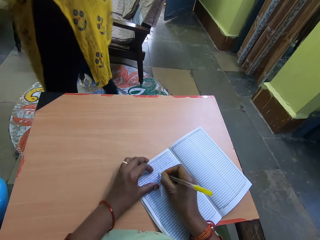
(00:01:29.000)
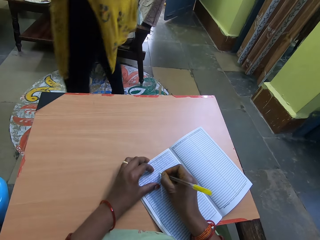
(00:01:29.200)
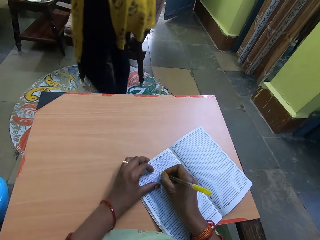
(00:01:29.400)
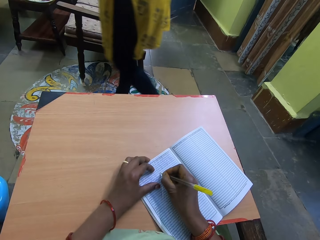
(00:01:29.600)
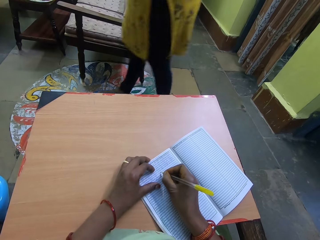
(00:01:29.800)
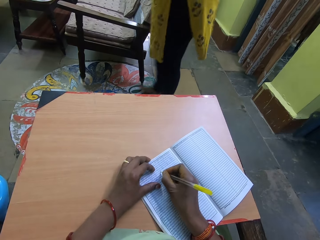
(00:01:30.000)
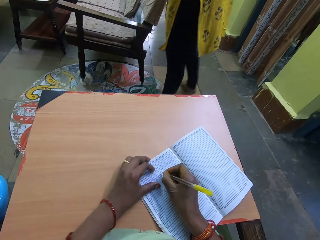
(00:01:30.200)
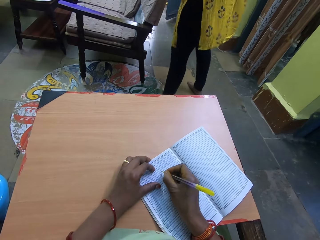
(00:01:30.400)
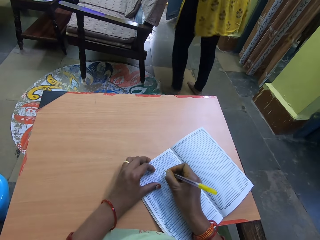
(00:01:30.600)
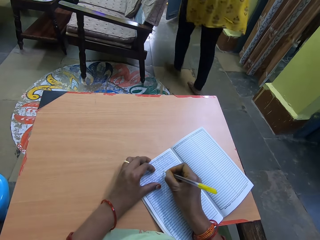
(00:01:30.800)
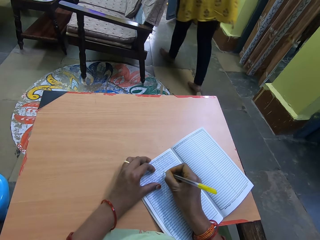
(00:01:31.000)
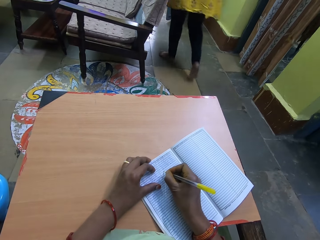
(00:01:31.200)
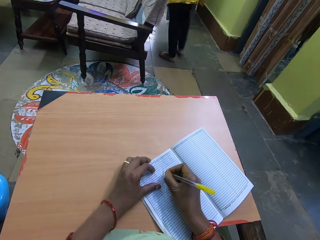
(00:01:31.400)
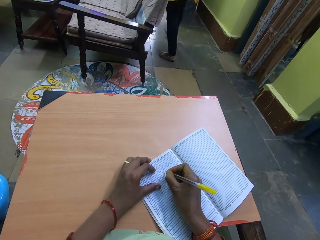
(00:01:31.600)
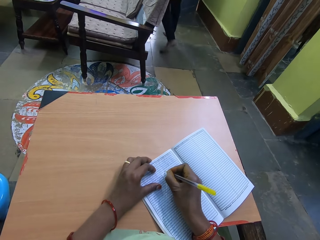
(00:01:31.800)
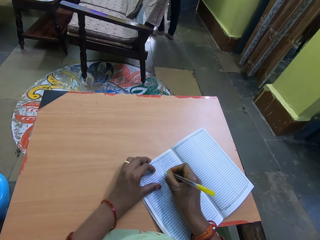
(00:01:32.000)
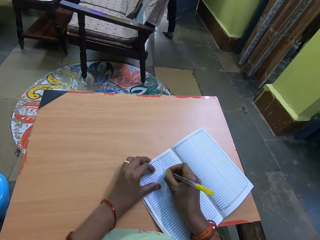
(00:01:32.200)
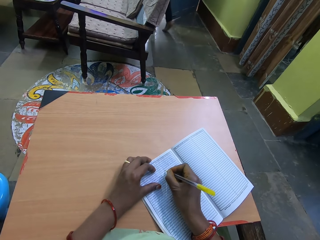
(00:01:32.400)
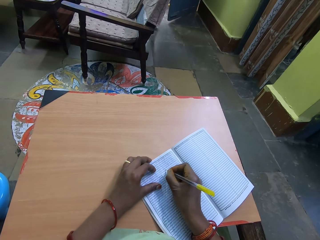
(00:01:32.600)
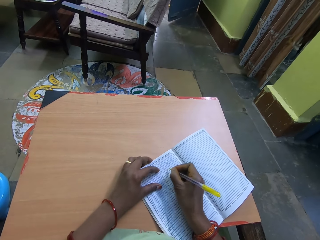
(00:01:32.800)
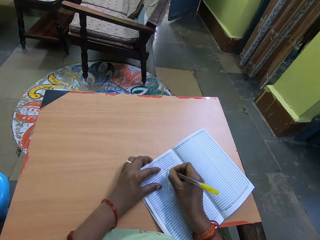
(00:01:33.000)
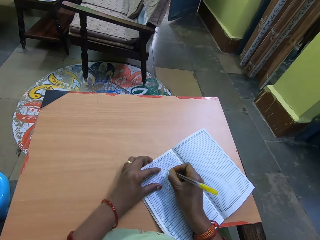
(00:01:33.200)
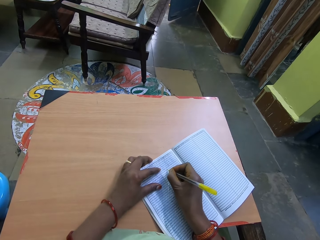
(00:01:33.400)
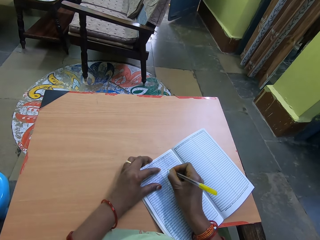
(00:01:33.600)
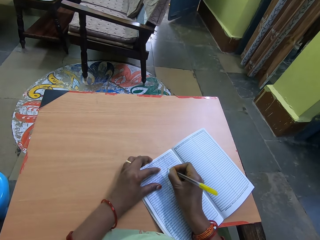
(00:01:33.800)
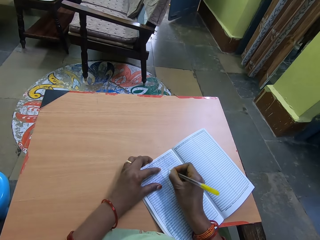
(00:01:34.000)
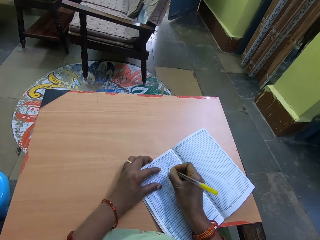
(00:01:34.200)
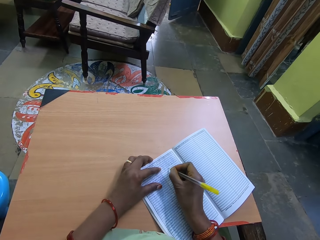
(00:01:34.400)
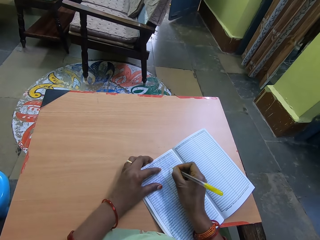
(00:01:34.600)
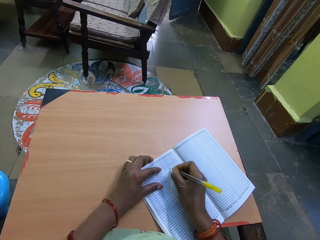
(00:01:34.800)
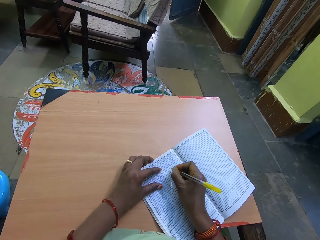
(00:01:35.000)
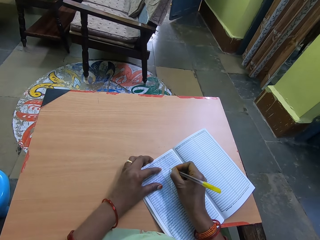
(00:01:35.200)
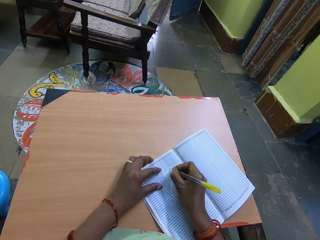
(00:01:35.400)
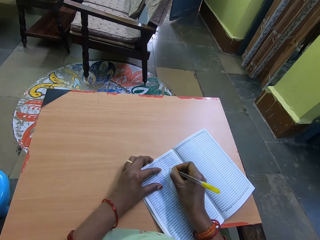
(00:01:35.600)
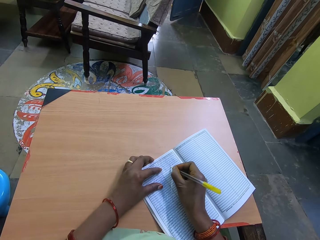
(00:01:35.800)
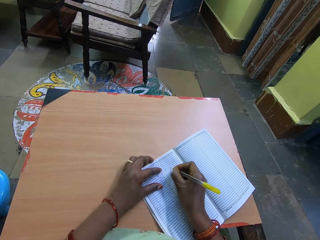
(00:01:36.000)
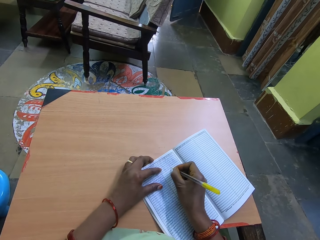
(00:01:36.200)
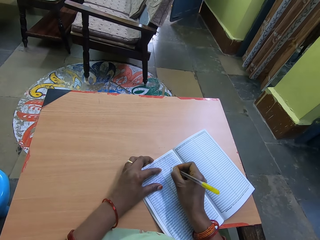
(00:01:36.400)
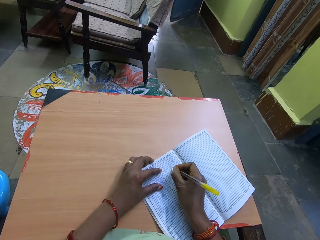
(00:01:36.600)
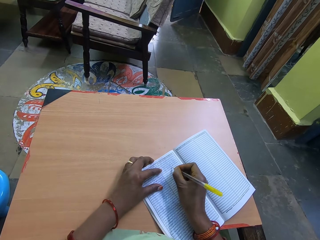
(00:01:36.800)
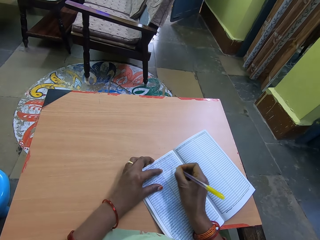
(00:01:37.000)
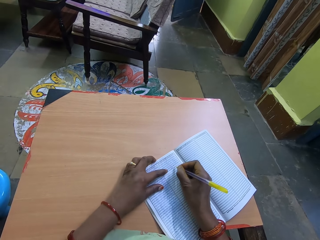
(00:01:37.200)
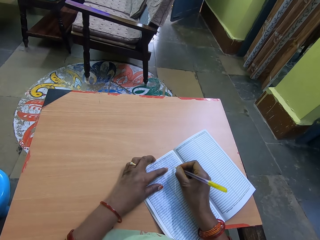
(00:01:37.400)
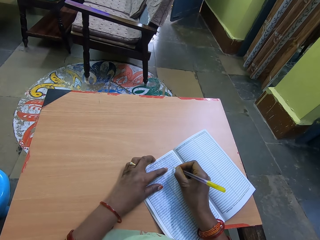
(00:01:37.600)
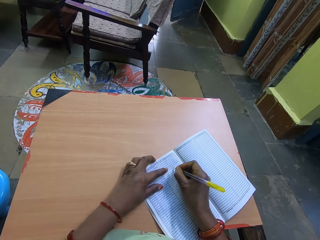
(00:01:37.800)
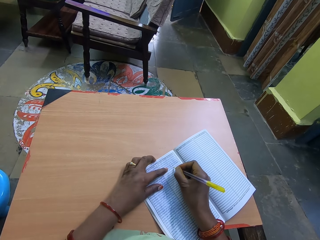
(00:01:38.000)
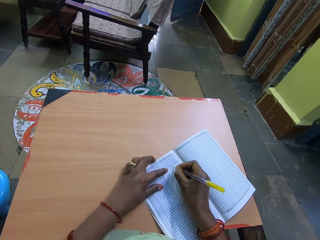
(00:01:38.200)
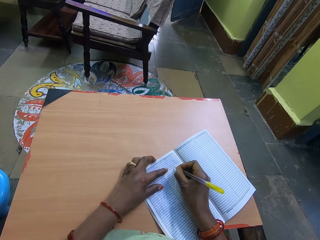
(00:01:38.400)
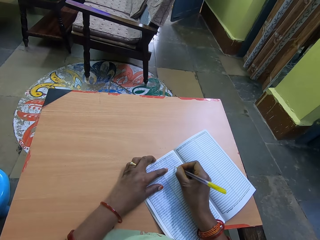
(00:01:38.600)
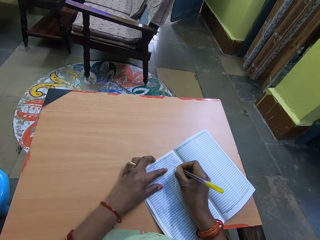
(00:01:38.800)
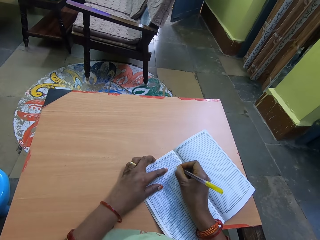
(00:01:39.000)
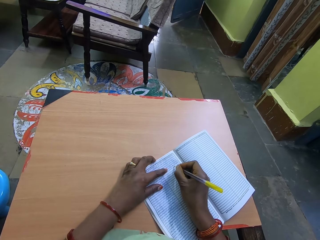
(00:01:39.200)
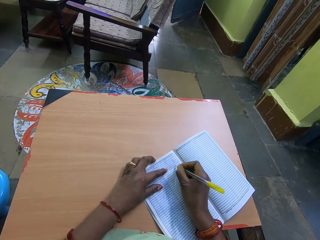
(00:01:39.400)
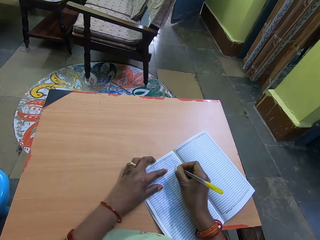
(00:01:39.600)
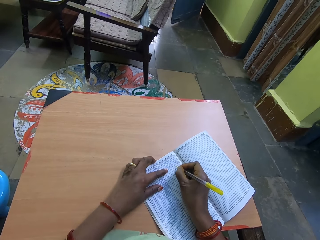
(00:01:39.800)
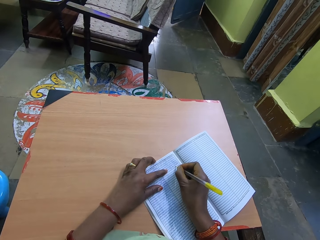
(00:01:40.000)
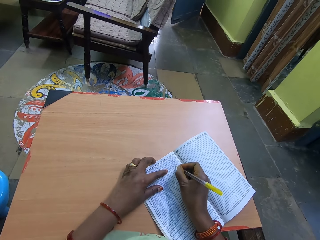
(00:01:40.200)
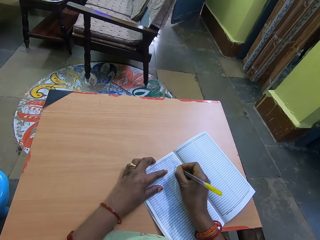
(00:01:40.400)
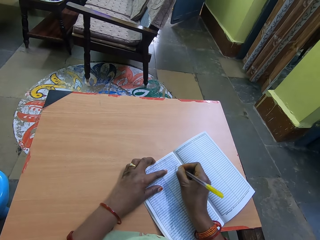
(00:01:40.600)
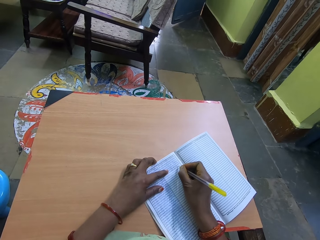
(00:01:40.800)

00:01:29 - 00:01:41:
A woman walks in the house. The camera wearer writes on the book.

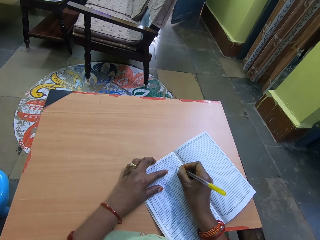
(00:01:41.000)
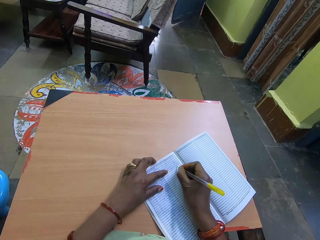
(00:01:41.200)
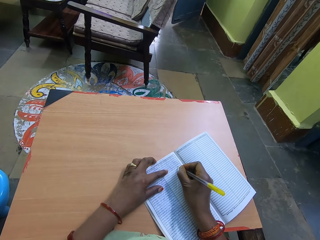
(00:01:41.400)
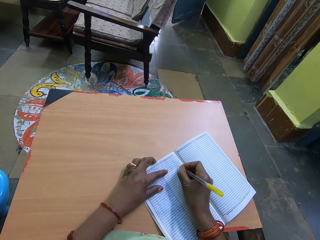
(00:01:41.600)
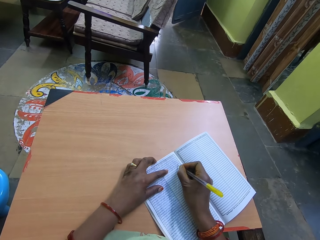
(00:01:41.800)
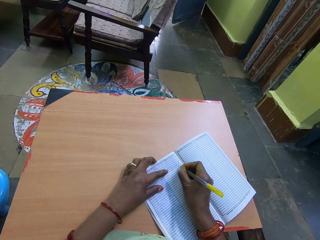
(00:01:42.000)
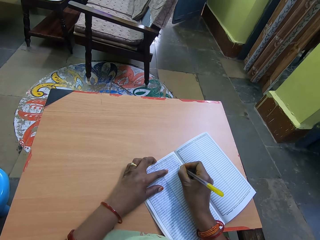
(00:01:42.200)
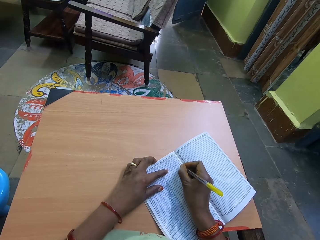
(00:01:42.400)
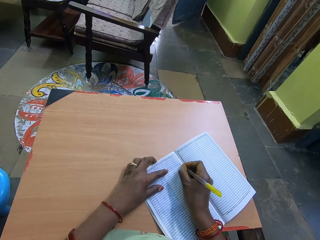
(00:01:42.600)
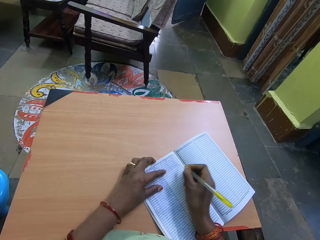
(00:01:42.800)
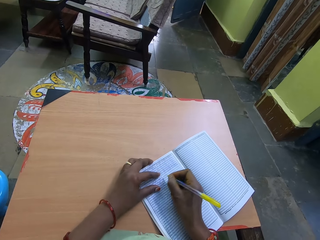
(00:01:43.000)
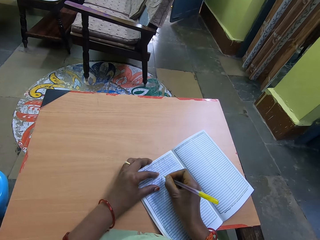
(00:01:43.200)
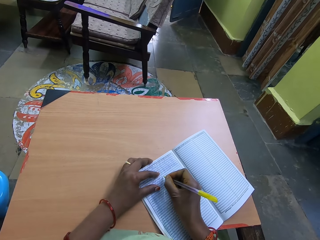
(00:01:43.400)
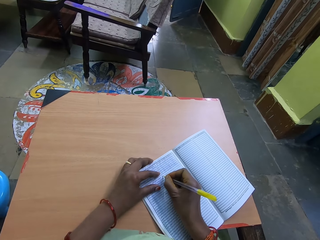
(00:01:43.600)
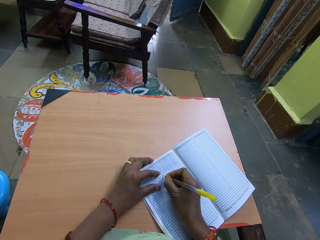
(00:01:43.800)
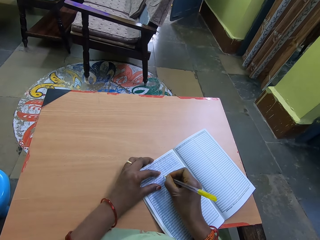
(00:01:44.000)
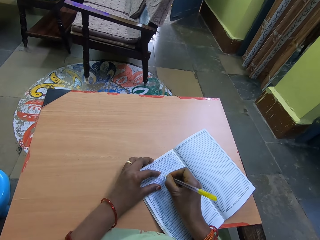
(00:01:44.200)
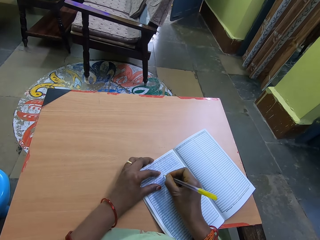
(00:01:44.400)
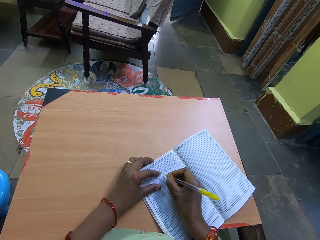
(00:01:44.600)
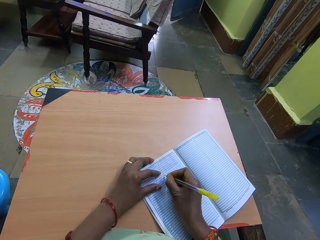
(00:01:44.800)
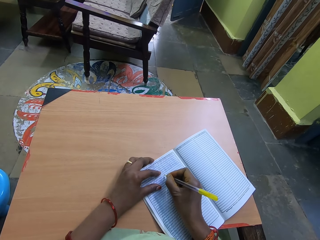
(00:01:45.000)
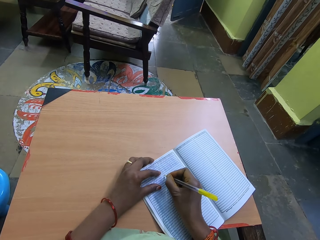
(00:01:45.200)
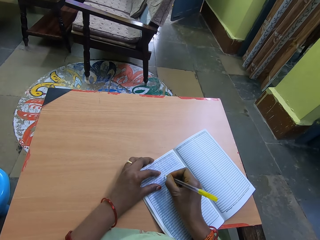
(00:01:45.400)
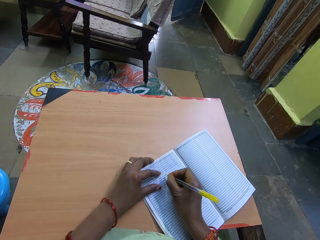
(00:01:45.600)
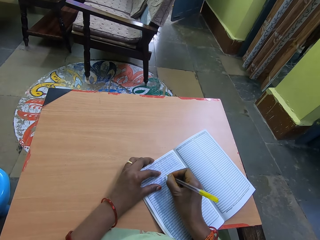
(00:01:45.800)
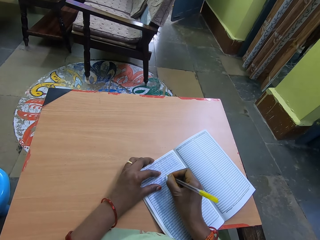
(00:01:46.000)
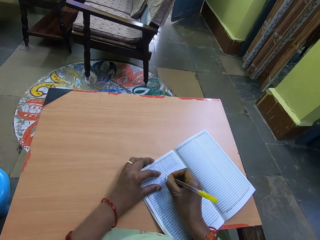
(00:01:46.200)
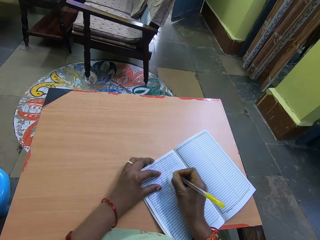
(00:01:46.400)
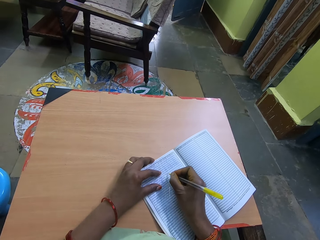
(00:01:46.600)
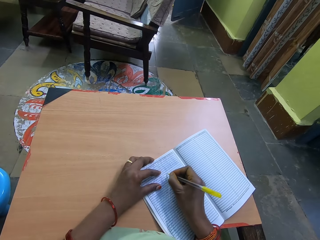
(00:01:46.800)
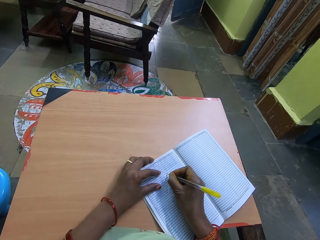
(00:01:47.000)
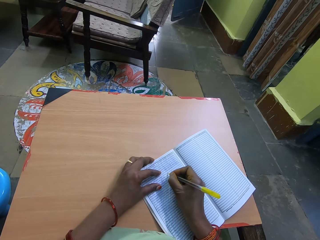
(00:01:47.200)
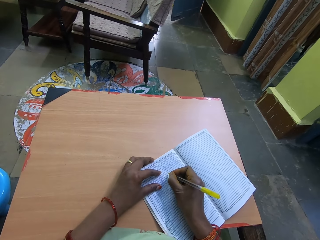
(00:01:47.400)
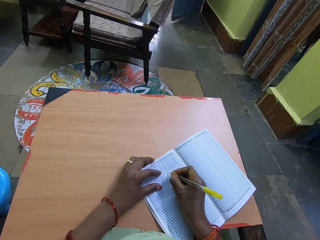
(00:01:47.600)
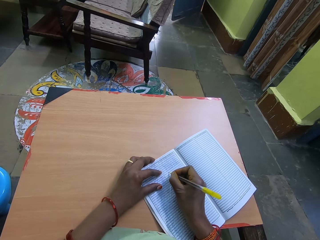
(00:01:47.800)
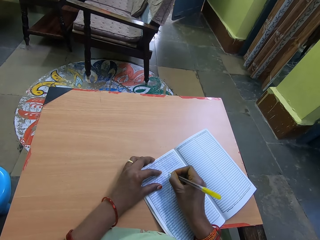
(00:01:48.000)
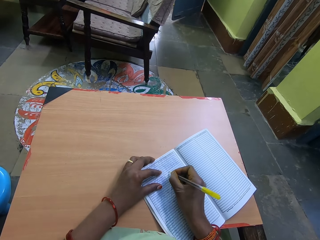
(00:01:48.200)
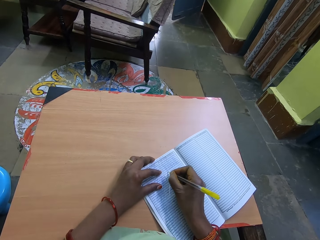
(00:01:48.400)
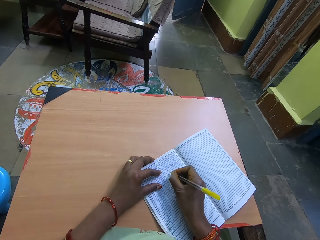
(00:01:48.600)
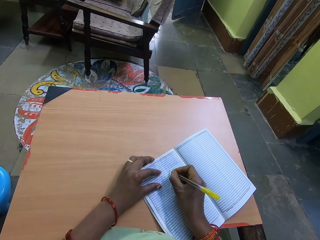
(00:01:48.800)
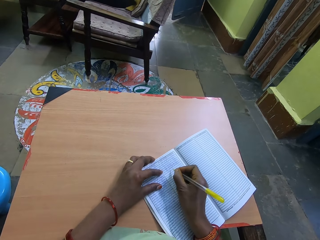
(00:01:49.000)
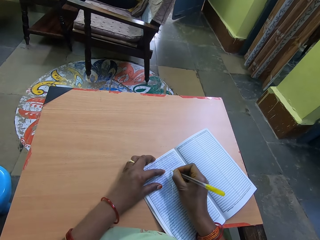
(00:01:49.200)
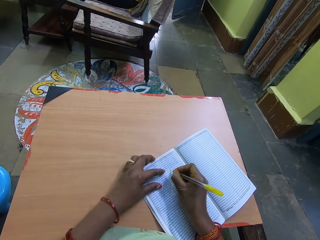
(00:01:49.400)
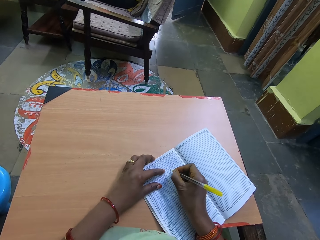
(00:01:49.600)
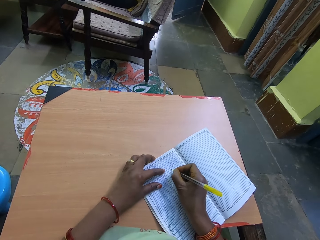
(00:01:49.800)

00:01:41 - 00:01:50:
The woman sits on a chair.
